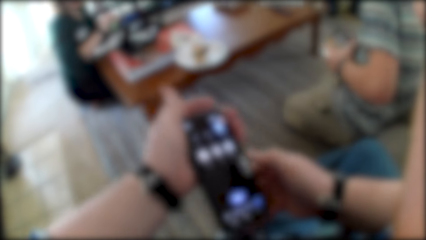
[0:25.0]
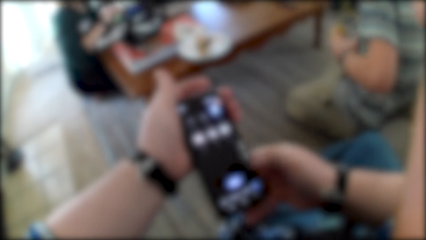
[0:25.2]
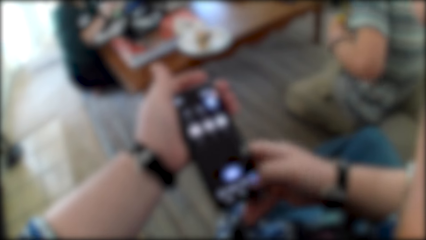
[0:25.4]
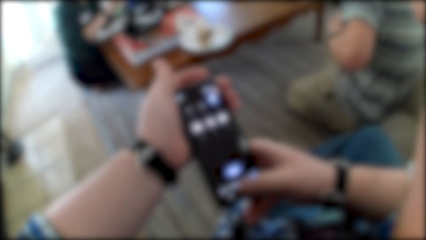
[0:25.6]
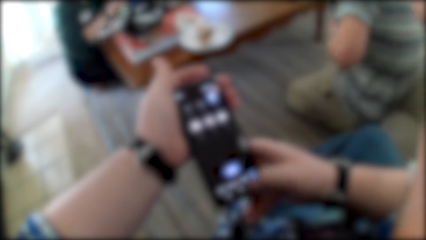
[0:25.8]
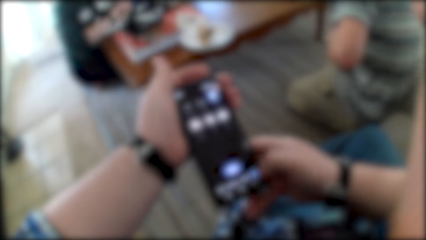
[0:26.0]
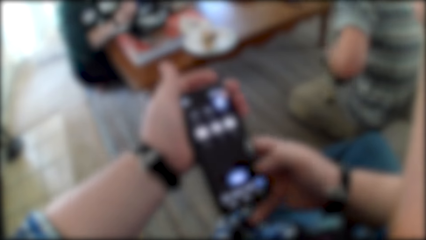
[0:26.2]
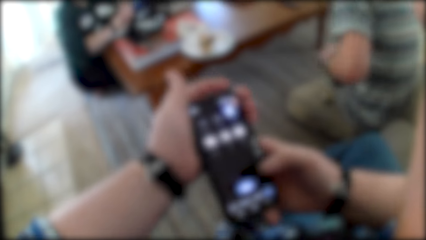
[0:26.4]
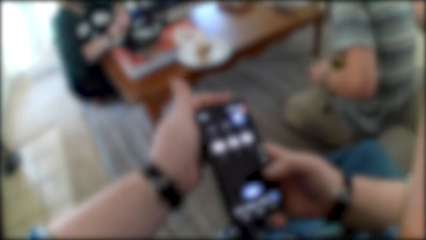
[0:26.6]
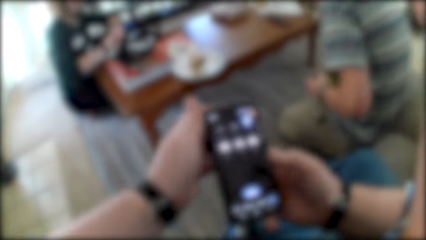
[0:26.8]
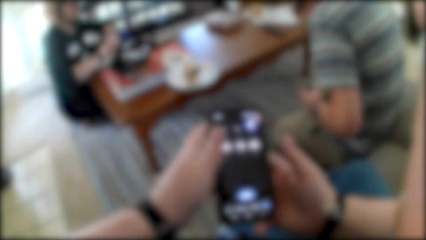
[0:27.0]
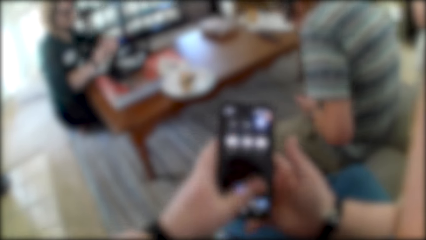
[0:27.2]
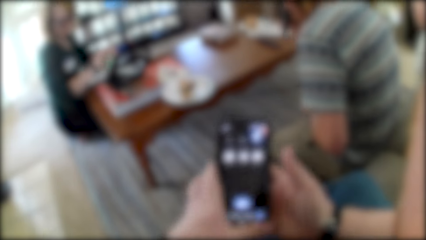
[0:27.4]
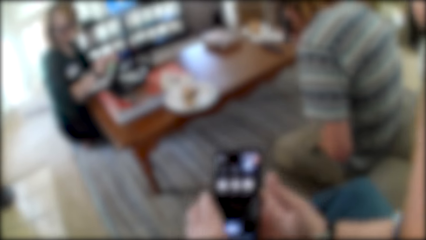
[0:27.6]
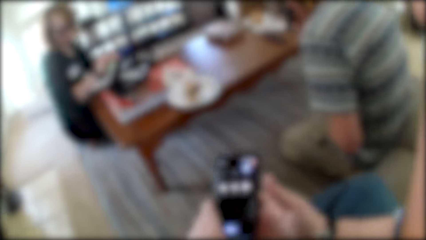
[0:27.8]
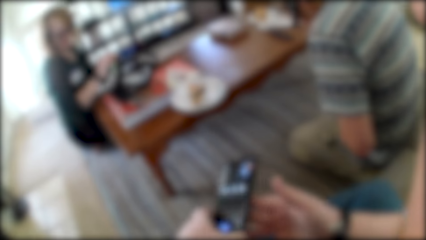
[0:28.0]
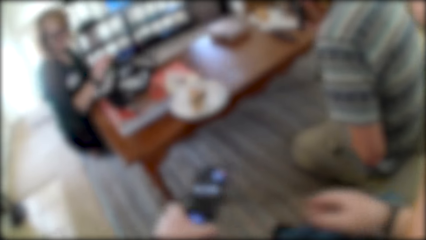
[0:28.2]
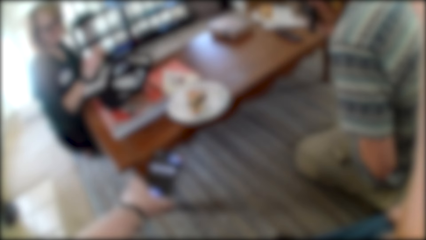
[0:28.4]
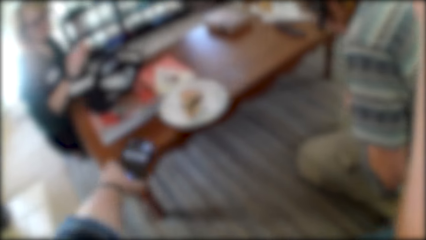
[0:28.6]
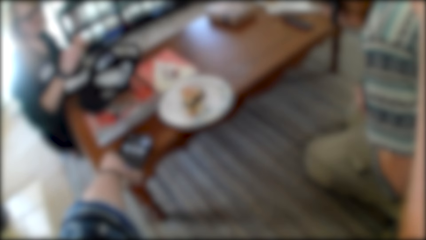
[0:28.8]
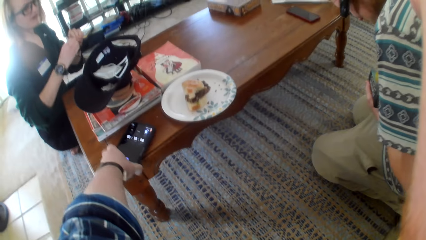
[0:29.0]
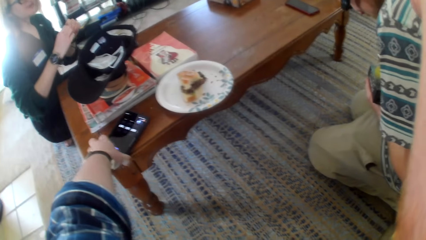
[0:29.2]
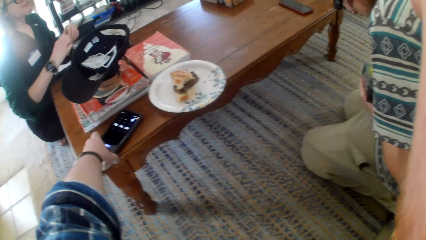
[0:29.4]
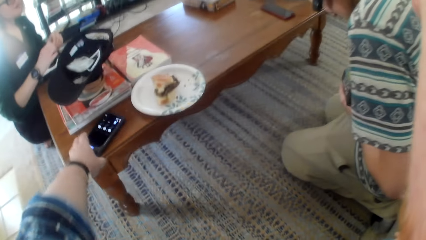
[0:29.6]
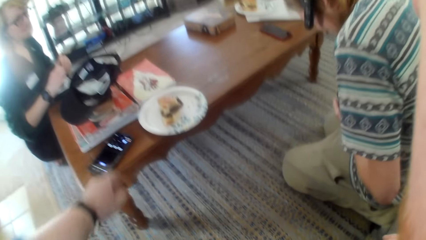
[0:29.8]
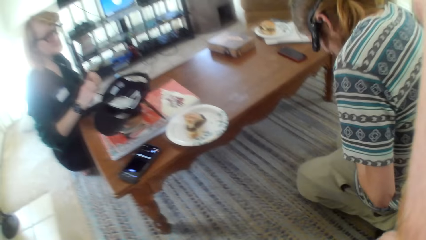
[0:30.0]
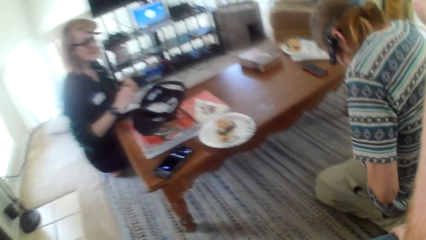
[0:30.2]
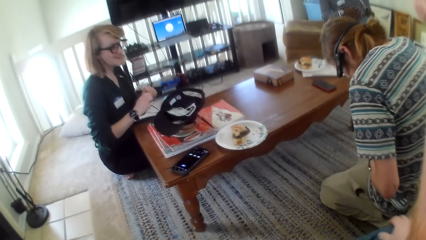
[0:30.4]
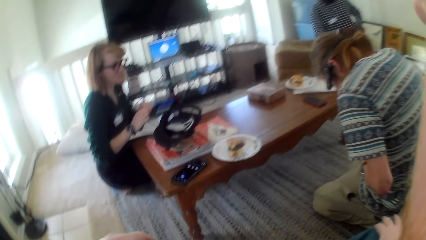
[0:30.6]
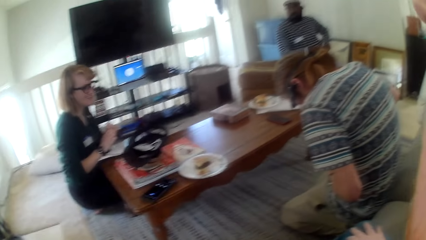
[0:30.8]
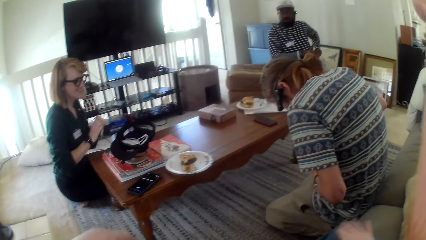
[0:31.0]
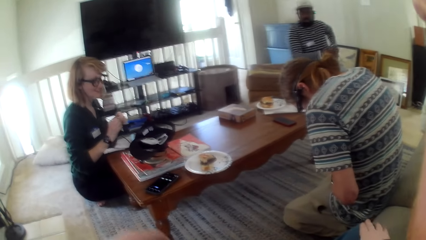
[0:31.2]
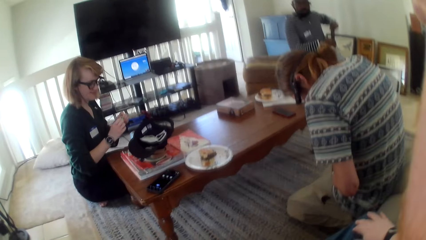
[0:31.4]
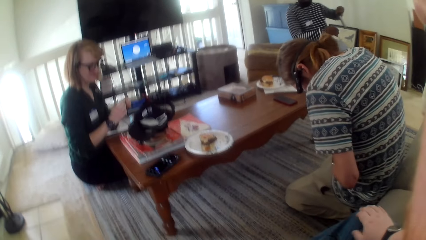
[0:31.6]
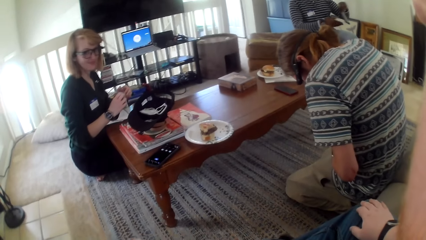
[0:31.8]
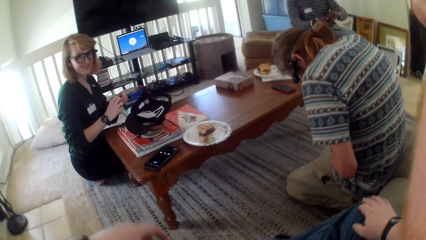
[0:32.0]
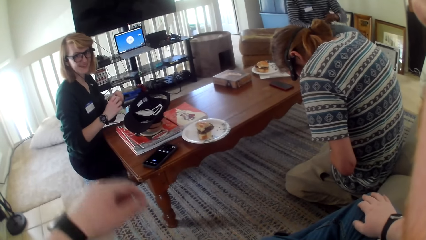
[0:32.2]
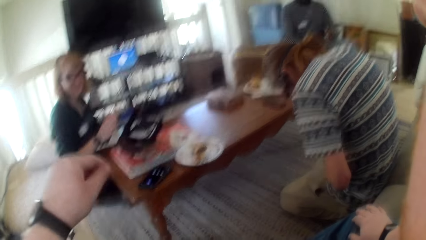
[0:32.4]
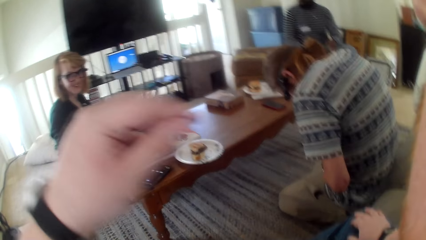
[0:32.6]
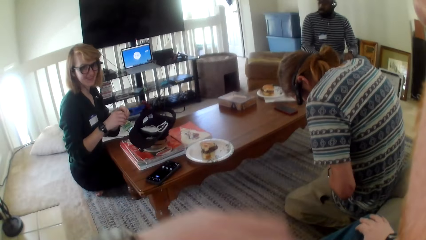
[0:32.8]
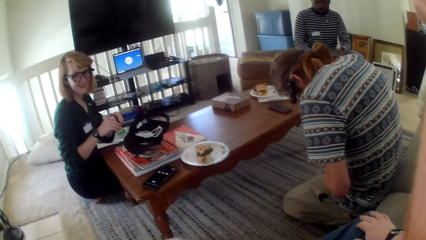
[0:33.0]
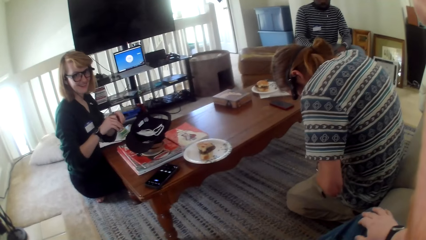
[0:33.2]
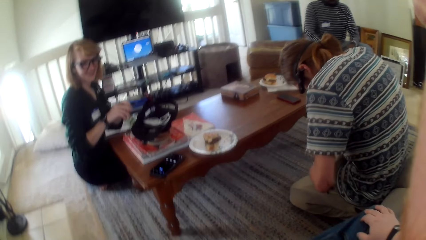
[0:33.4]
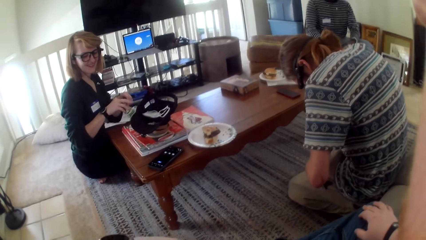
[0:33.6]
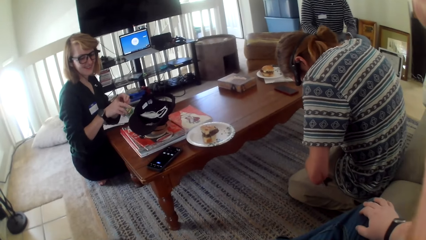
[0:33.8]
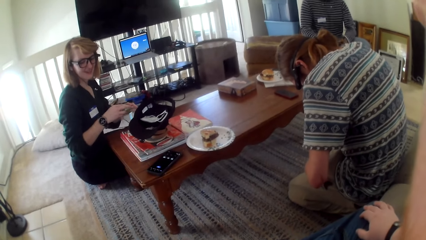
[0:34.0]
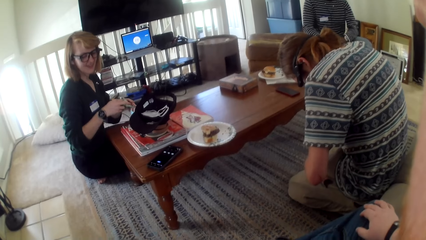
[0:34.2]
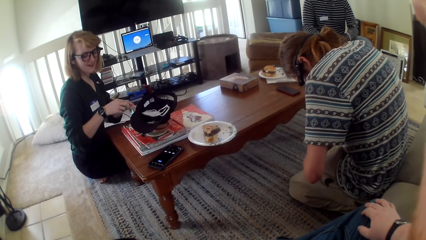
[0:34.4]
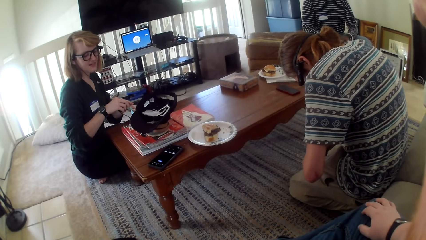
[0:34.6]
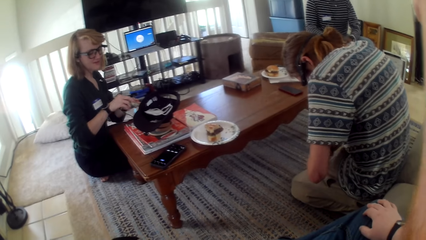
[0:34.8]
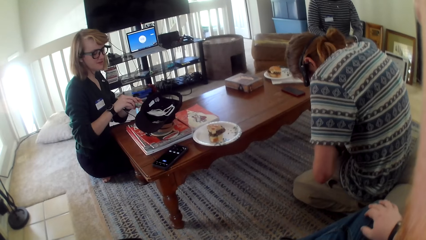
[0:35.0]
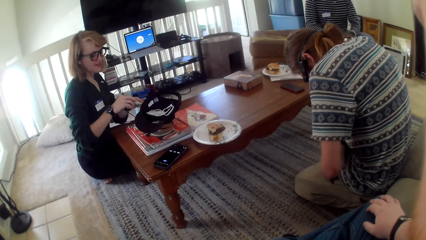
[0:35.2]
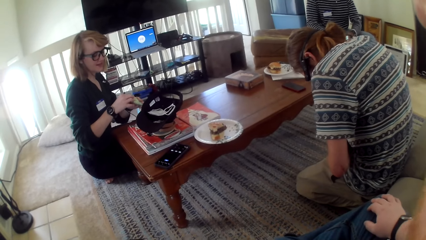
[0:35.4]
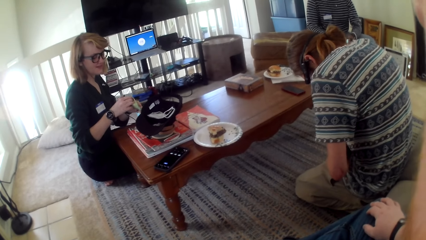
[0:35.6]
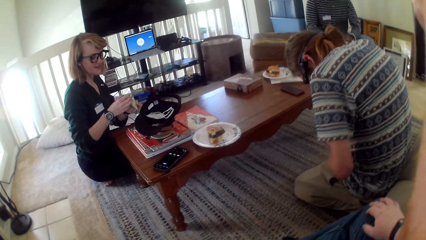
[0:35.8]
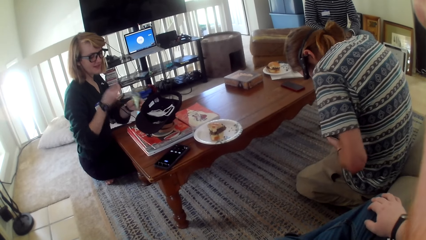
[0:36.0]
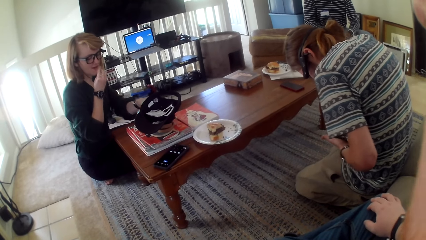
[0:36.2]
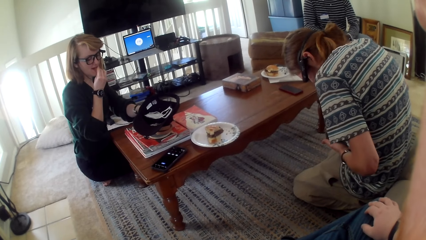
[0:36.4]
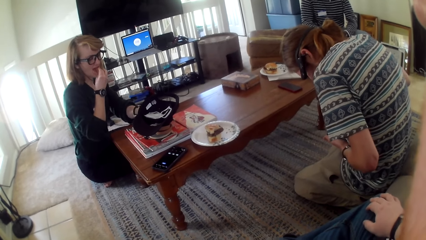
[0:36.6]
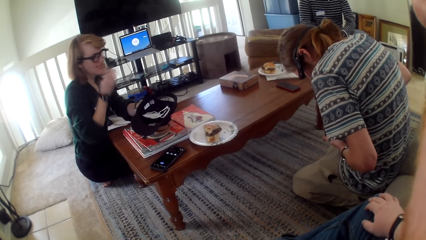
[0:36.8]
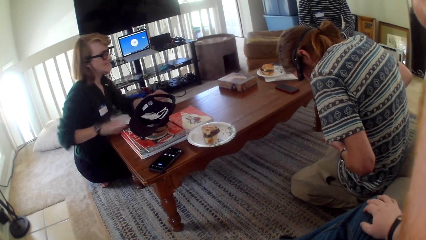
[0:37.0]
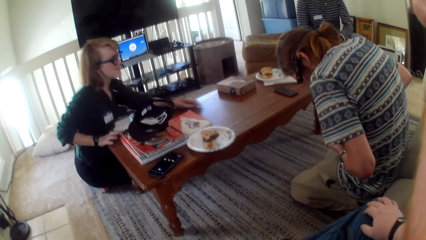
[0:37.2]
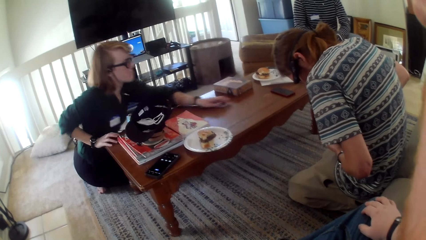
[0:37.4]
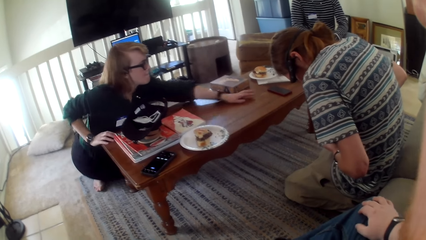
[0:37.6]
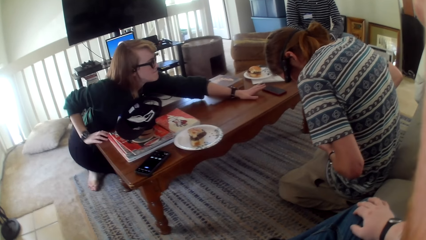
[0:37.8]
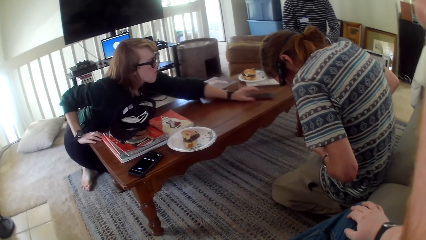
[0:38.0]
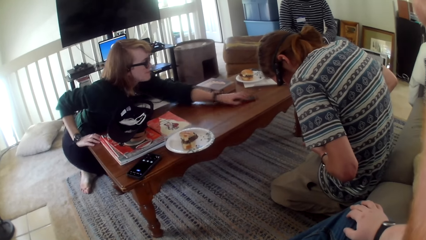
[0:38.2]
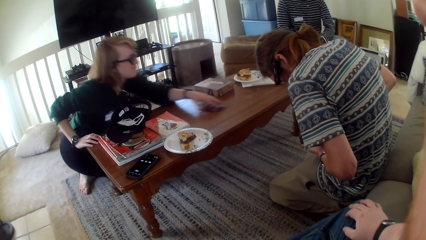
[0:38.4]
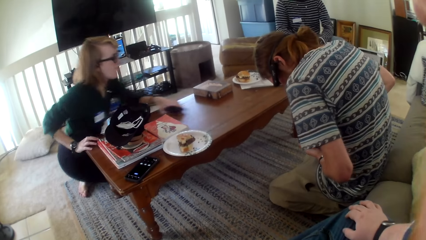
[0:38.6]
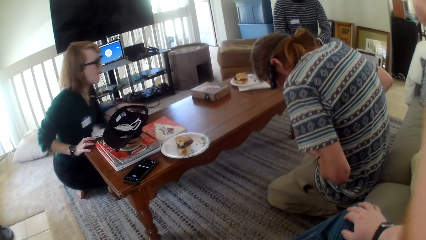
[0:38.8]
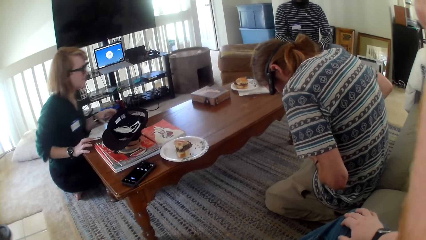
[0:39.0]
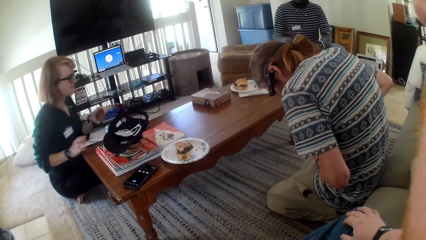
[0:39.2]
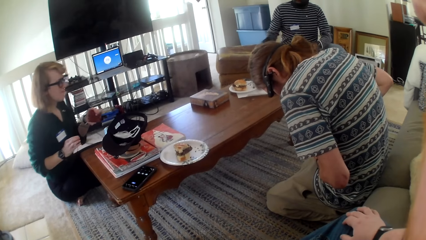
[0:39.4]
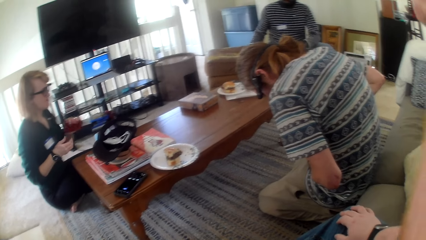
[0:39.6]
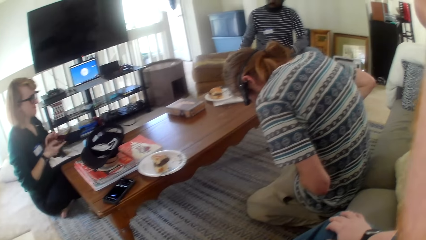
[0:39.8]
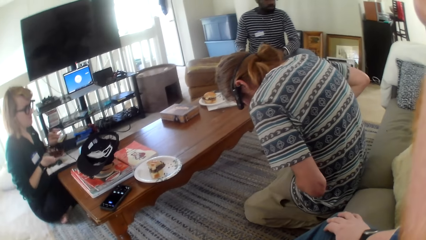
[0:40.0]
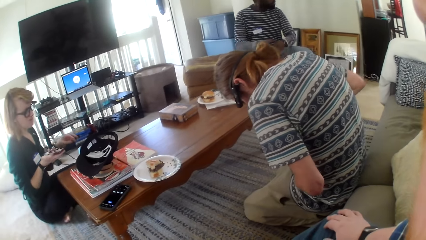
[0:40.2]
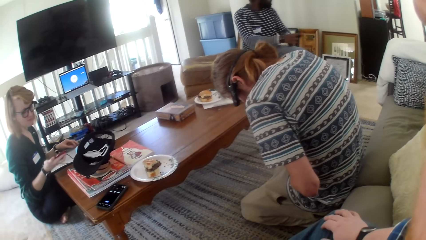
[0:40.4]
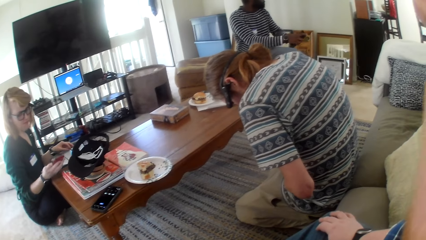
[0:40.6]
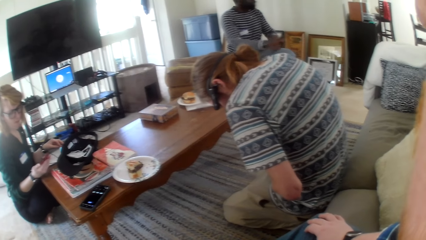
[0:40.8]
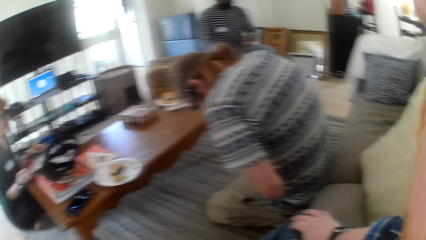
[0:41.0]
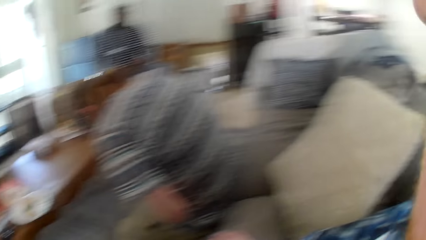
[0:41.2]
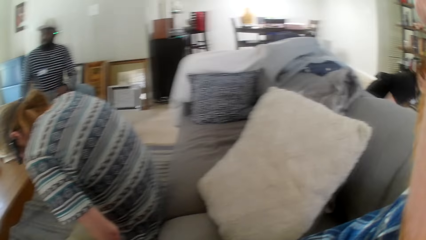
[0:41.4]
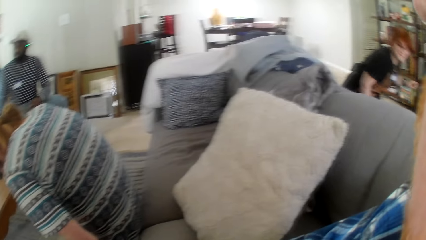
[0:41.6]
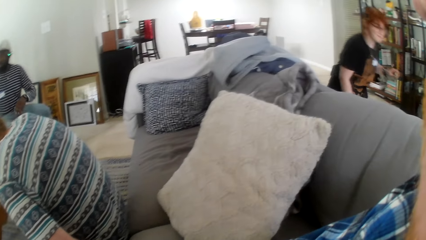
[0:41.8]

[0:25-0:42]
The camera wearer operates on the smart phone. They put the smart phone on the table. A person talks to another person. A man picks up a smart phone from a trouser pocket. The camera wearer moves a hand and talks to the first person. The first person talks and eats. The camera wearer talks. The first person picks up the smart phone on the table. The man stares around. The camera wearer looks around.
